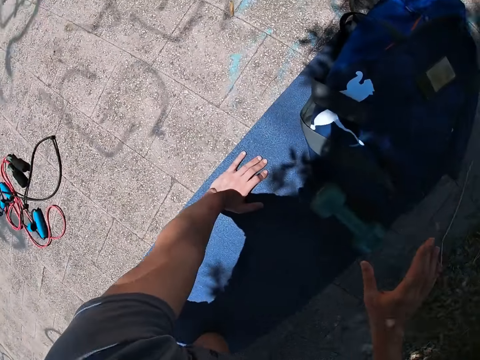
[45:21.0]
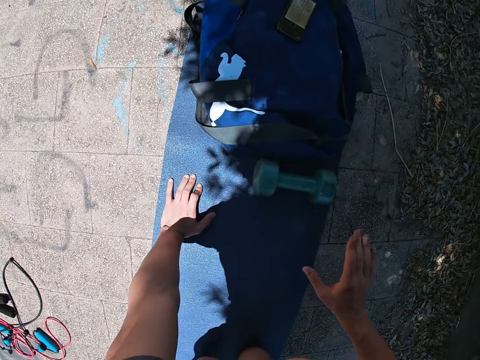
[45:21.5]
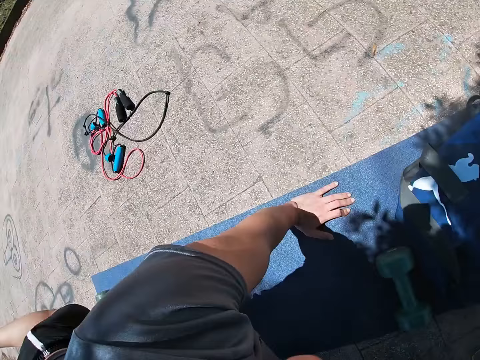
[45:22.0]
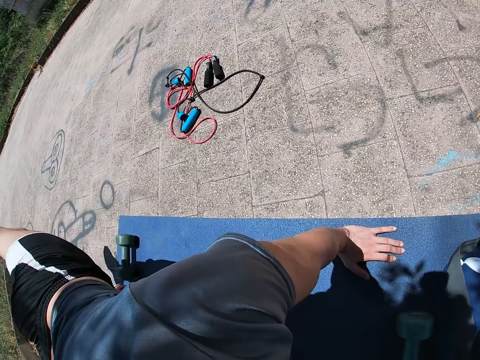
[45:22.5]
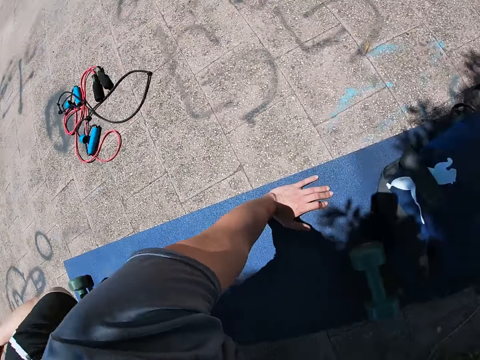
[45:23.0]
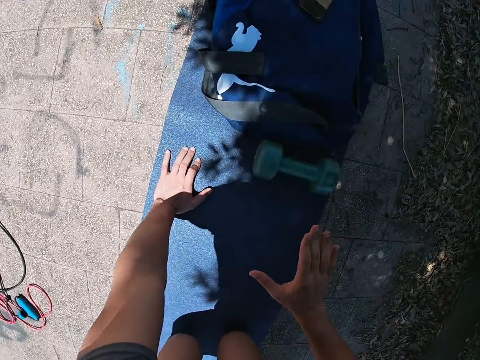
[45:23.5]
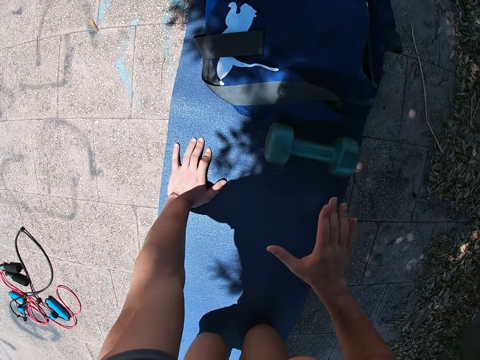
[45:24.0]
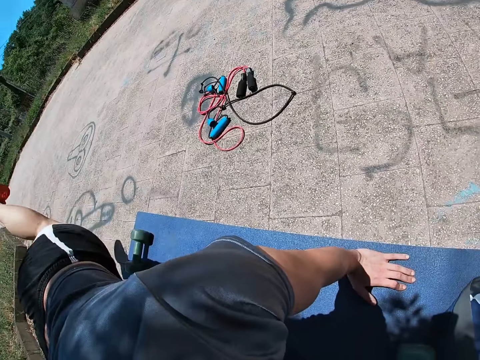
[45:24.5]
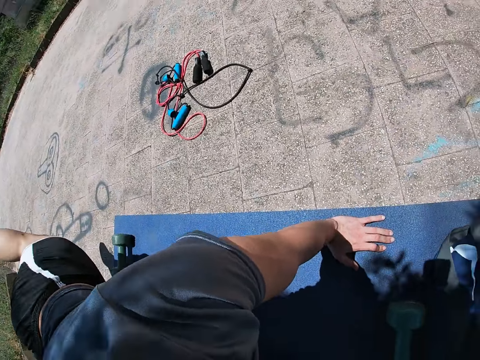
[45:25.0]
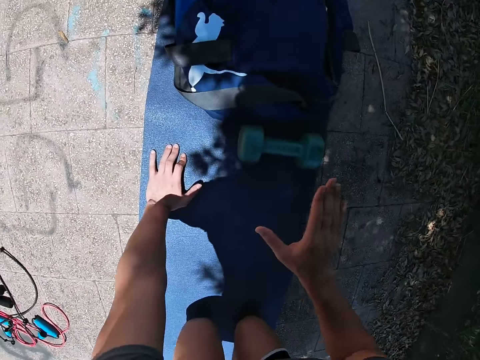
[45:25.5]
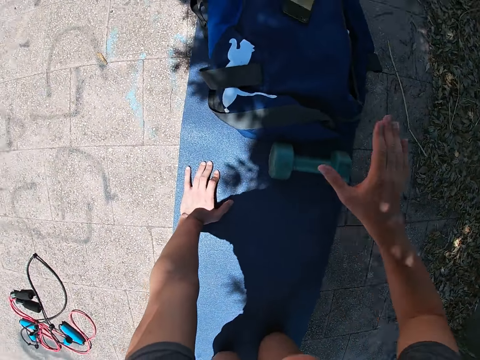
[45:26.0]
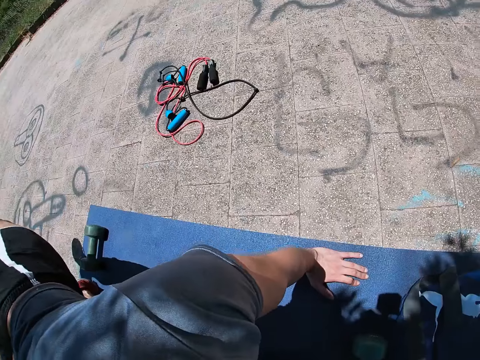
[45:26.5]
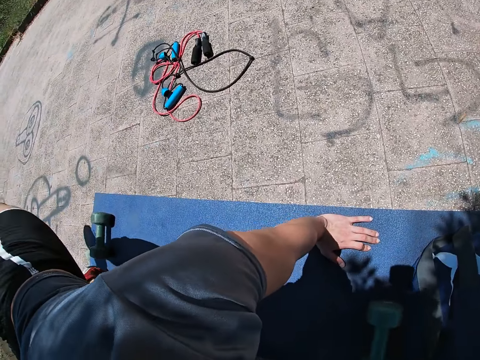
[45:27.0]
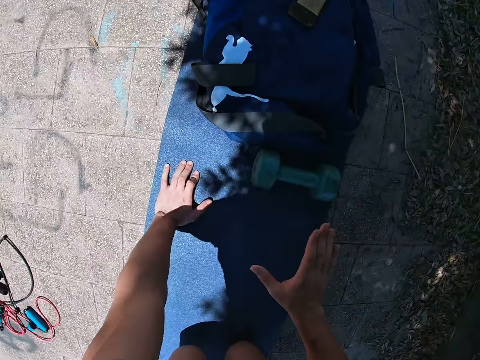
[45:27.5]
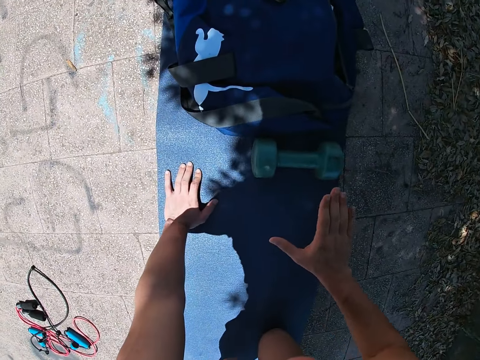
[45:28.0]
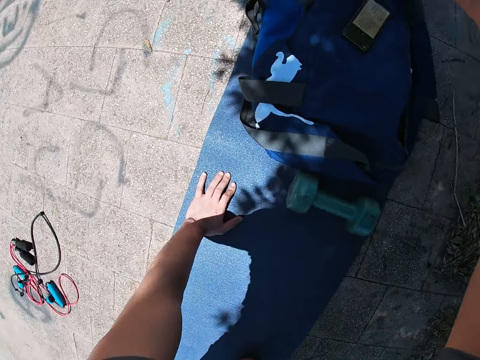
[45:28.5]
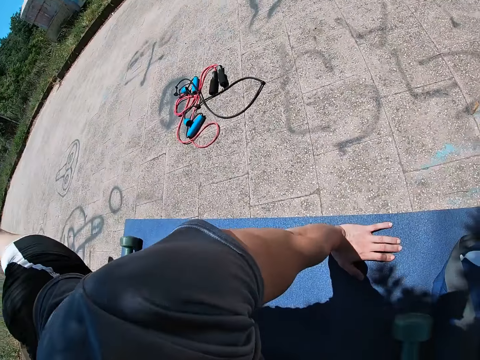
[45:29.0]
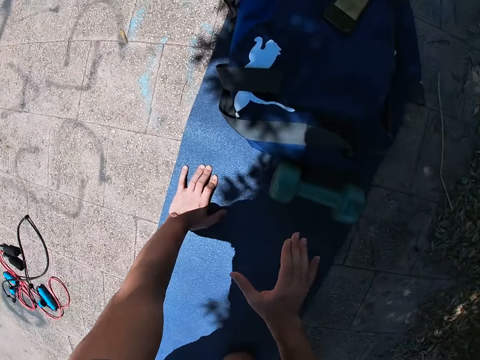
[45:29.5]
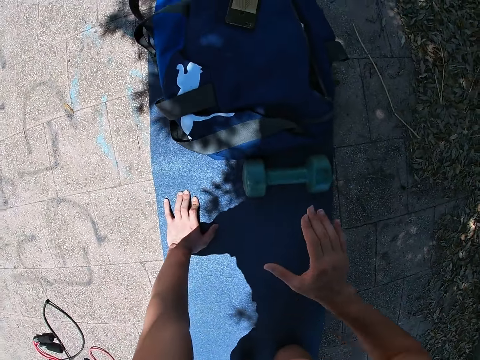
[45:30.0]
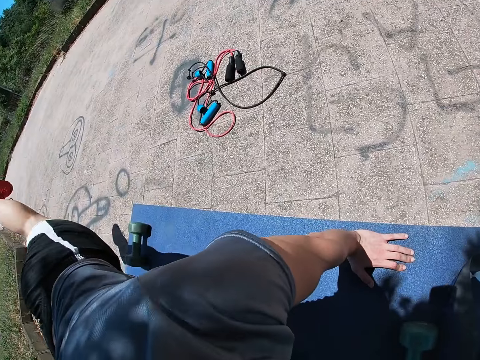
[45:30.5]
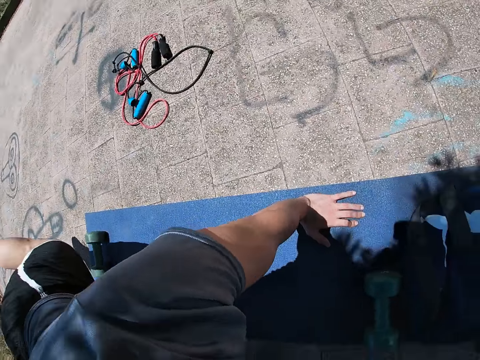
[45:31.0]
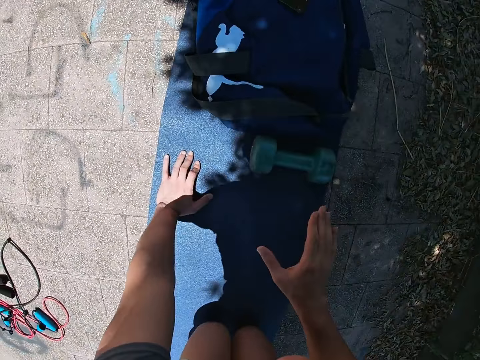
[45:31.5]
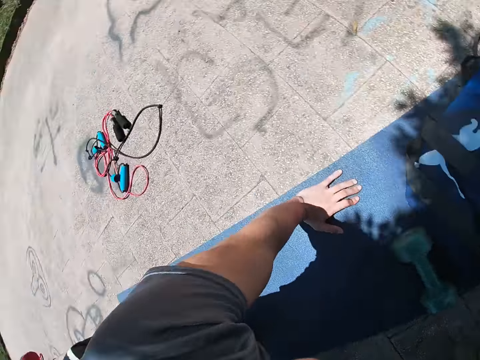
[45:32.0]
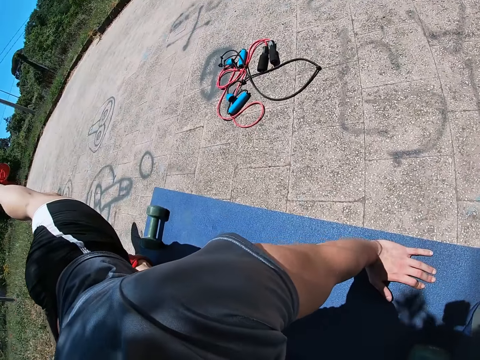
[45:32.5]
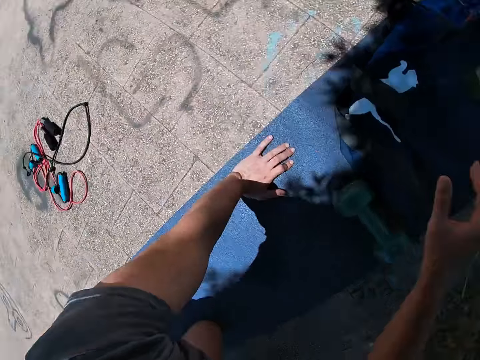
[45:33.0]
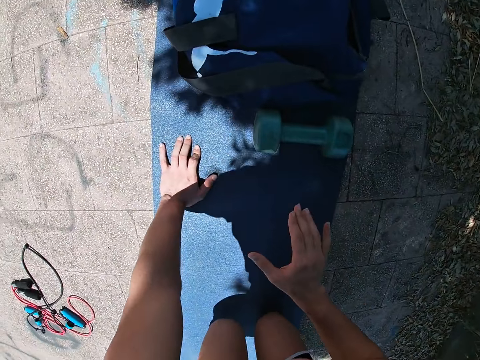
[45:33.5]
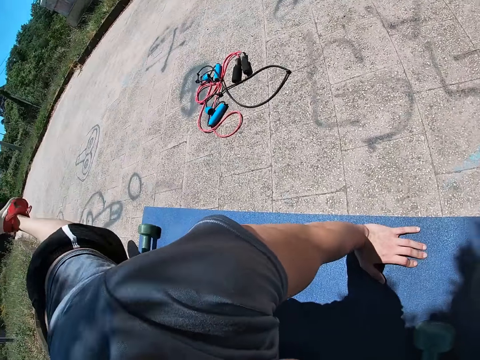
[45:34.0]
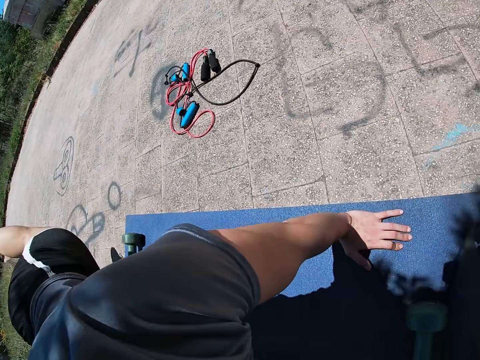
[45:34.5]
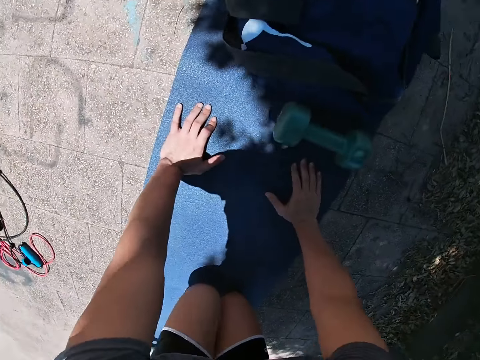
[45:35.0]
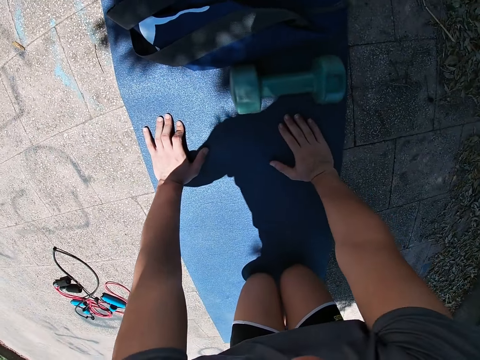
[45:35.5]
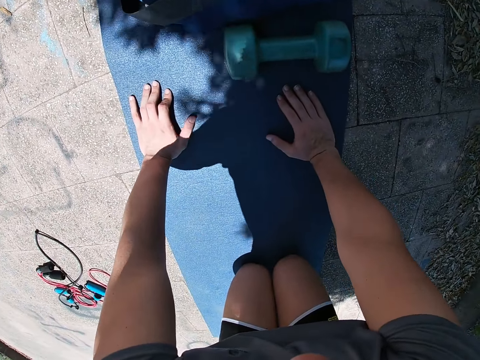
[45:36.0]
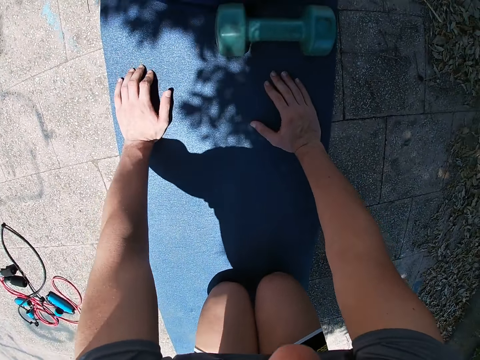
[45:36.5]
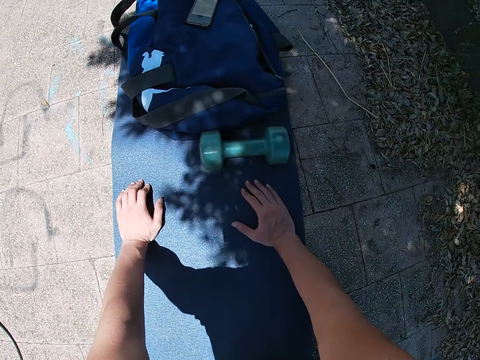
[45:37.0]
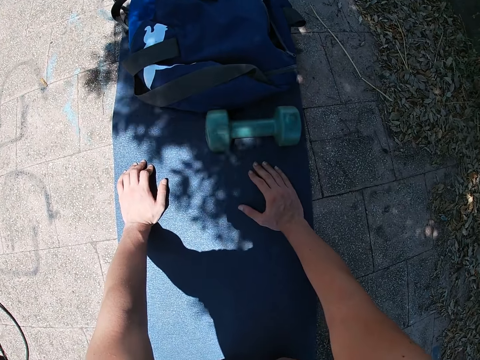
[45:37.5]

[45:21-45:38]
The camera wearer stretches his right hand. He stretches his left leg. He stretches his right hand. He stretches his left leg. He stretches his right hand. He stretches his left leg. He stretches his right hand. He stretches his left leg. He stretches his right hand. He stretches his left leg. He stretches his right hand. He stretches his left leg. He stretches his right hand. He stretches his left leg. He places his right hand on the ground. He stops.

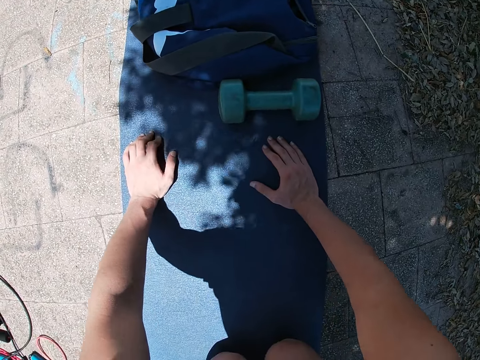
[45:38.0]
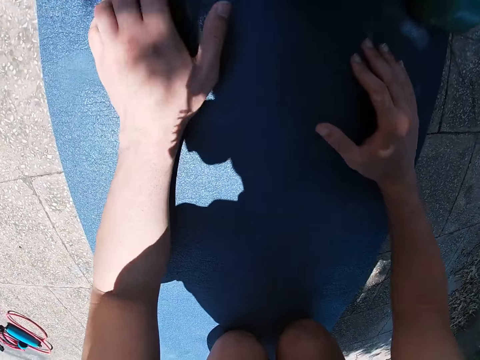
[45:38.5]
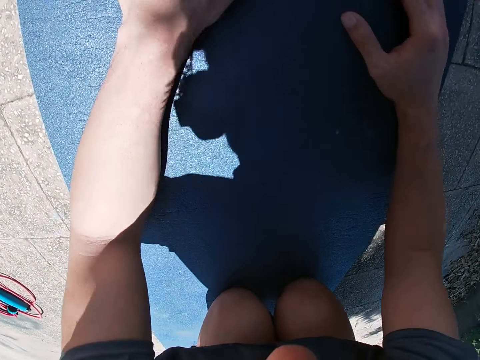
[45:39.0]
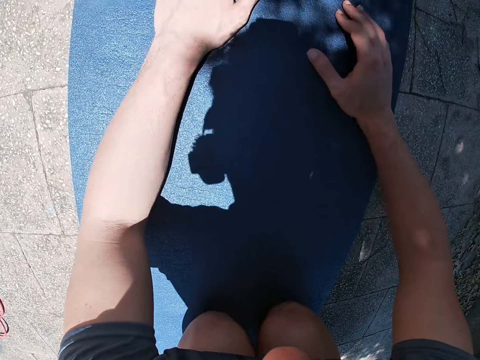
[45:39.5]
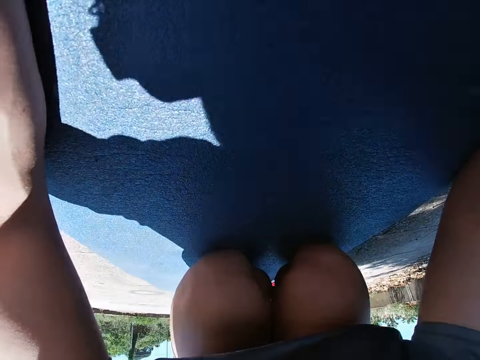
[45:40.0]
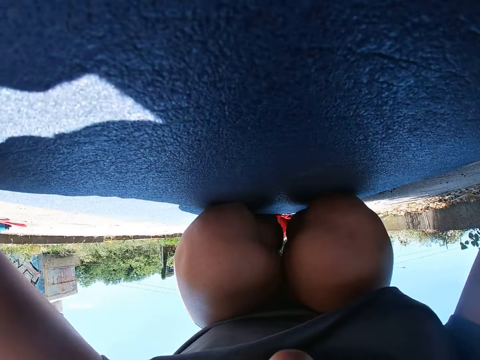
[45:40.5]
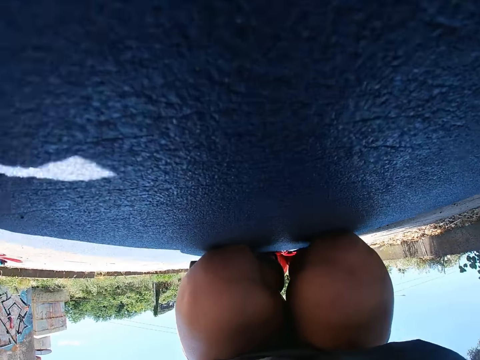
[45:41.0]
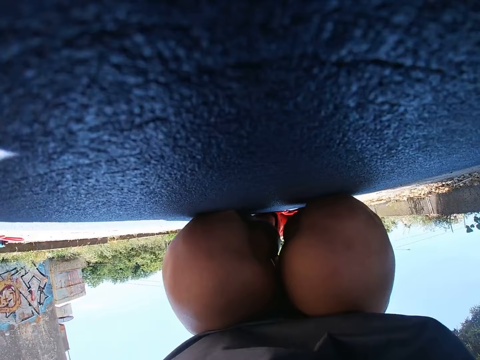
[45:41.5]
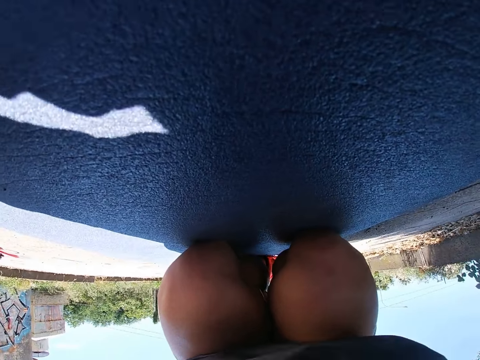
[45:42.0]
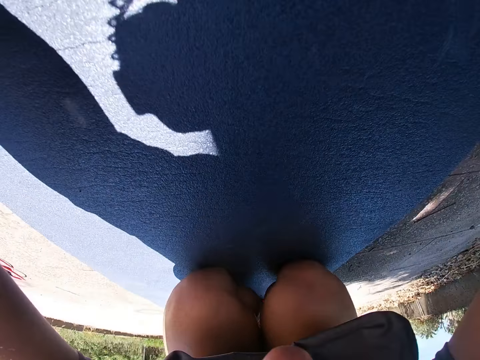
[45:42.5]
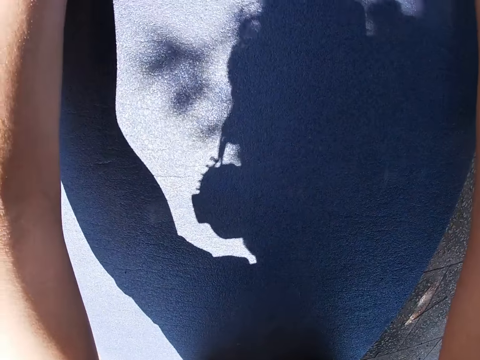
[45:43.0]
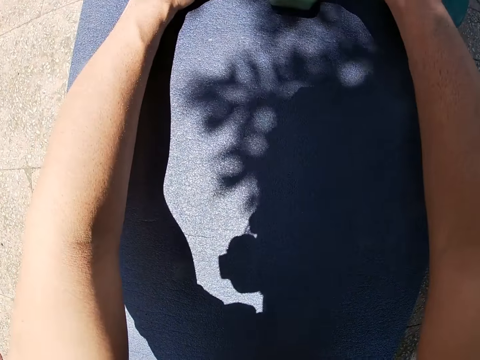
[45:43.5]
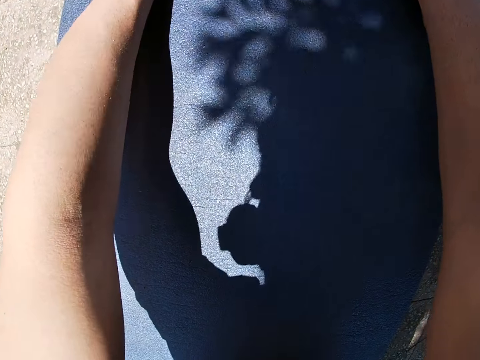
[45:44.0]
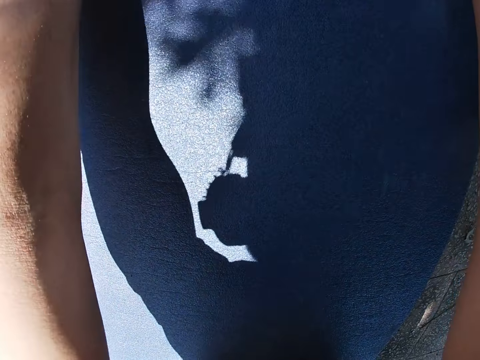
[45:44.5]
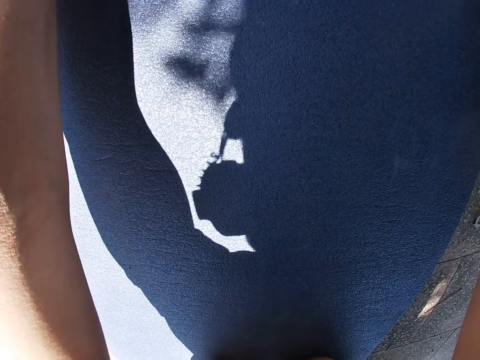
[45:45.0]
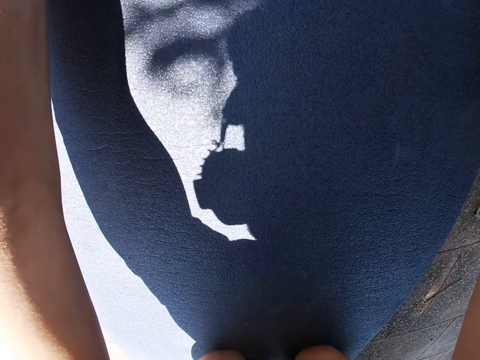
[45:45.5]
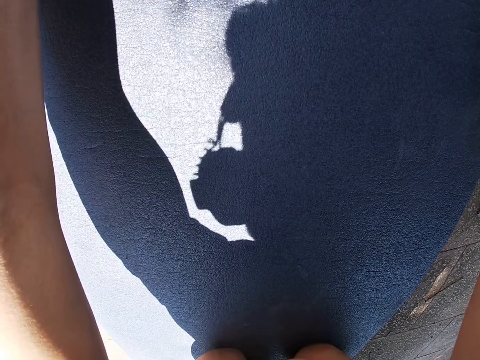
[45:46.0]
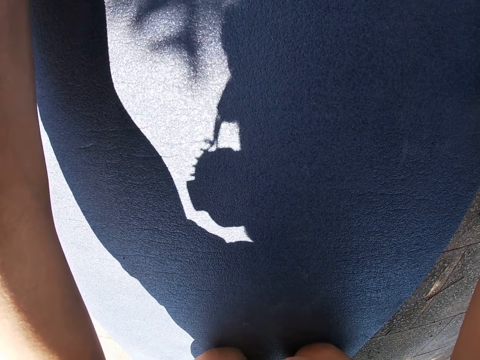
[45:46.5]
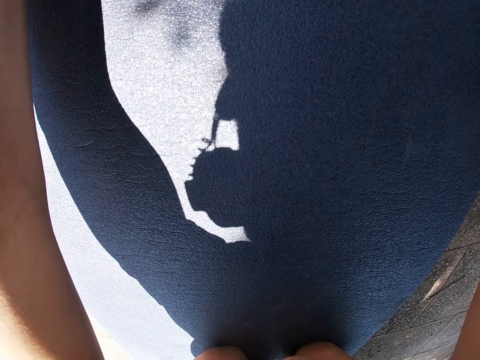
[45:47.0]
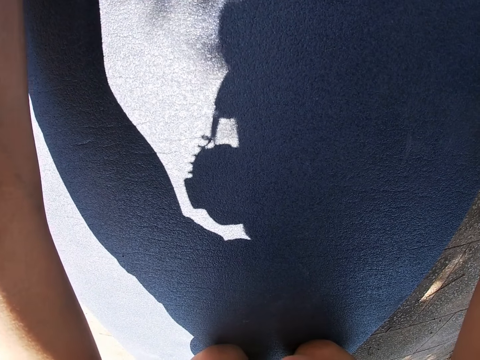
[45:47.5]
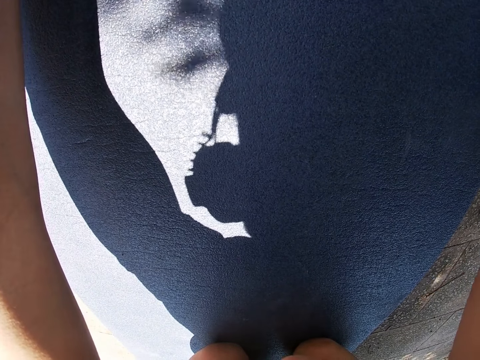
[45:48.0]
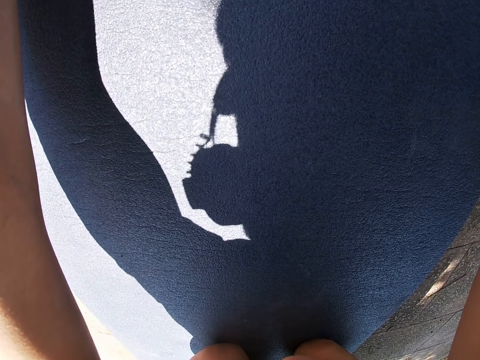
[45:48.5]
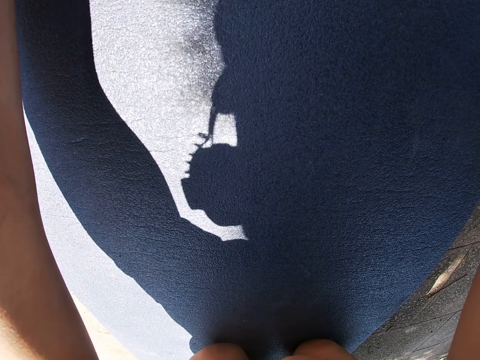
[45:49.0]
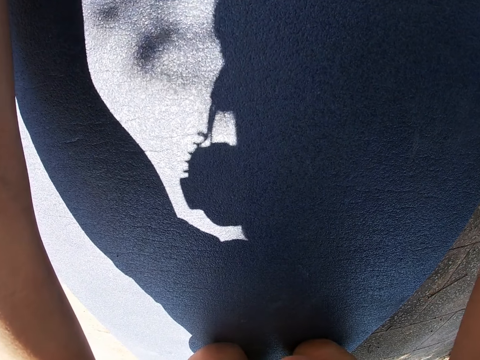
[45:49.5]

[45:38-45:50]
The camera wearer bends down to the ground. They kneel with the elbows.
